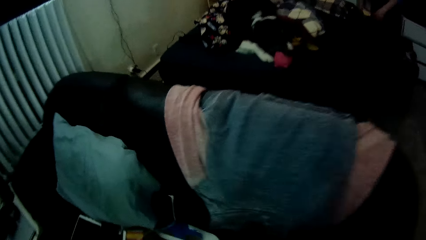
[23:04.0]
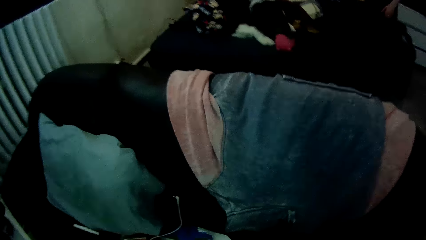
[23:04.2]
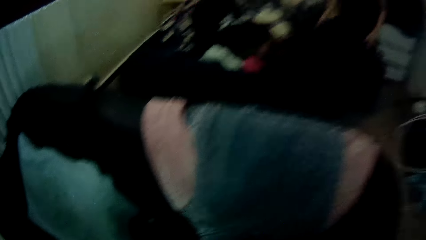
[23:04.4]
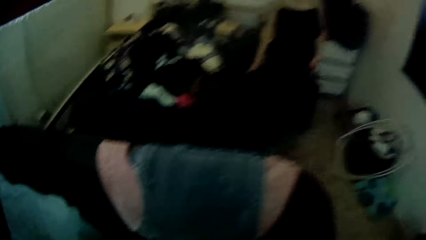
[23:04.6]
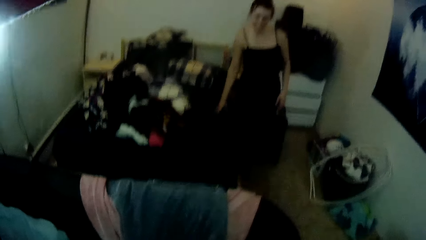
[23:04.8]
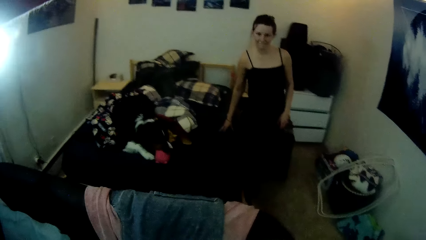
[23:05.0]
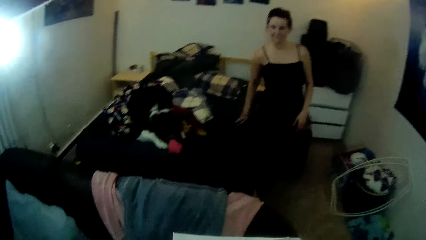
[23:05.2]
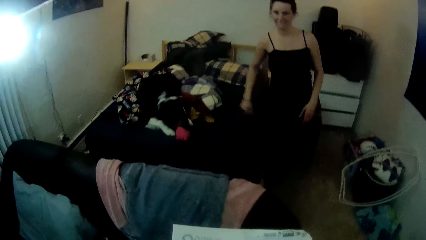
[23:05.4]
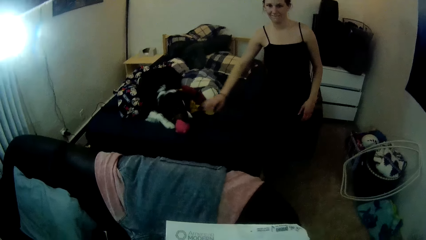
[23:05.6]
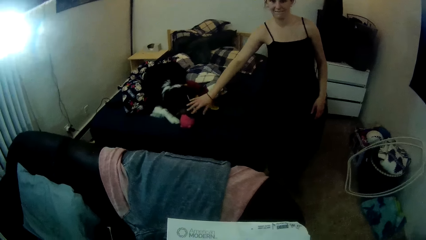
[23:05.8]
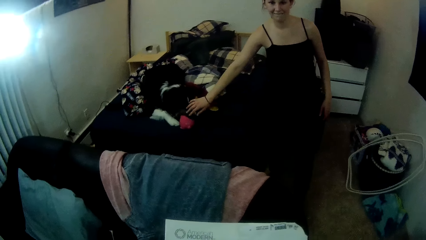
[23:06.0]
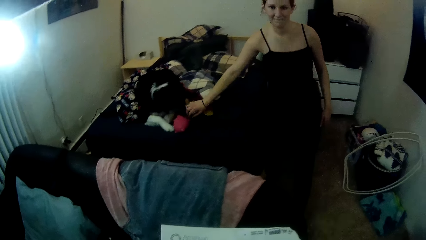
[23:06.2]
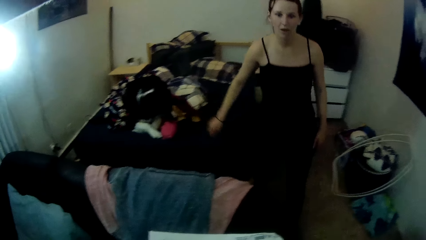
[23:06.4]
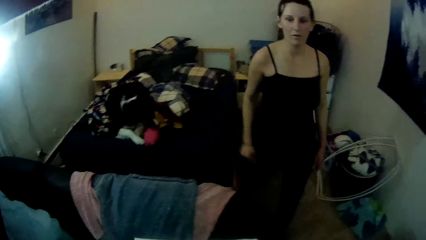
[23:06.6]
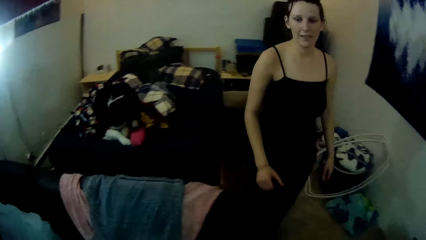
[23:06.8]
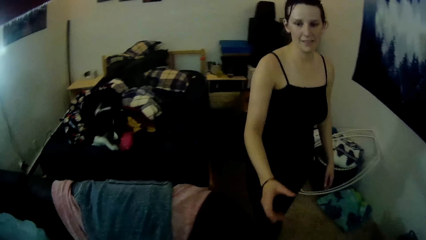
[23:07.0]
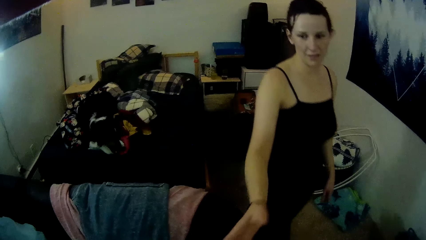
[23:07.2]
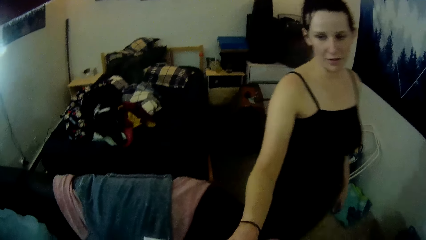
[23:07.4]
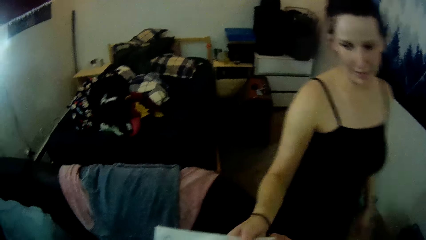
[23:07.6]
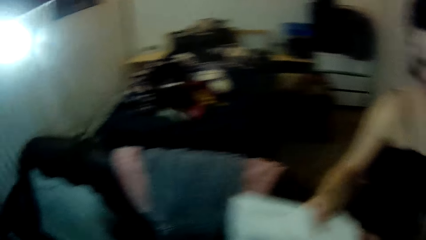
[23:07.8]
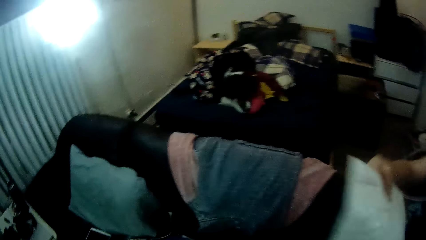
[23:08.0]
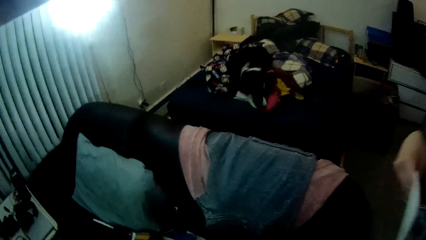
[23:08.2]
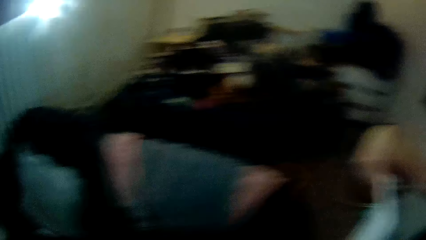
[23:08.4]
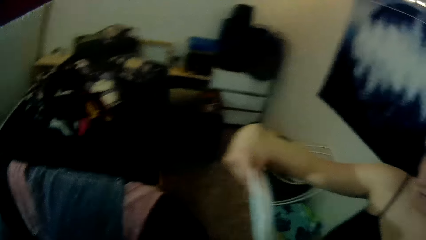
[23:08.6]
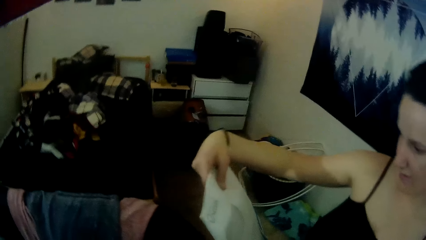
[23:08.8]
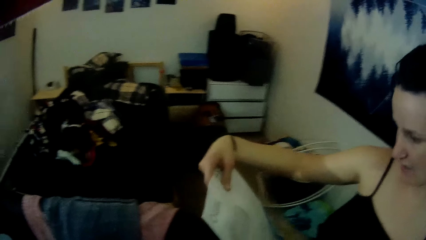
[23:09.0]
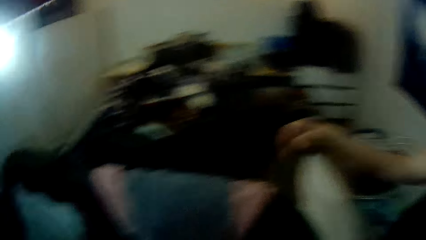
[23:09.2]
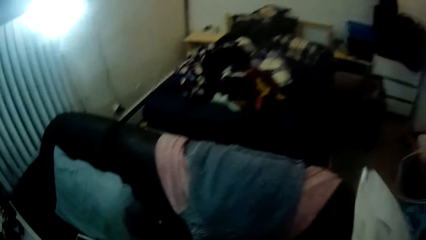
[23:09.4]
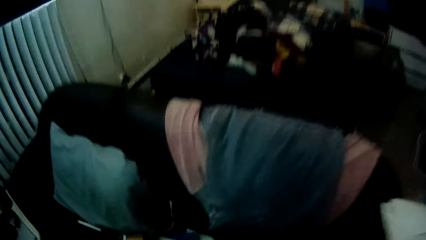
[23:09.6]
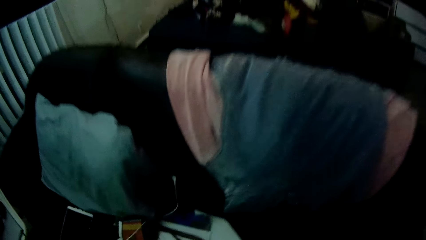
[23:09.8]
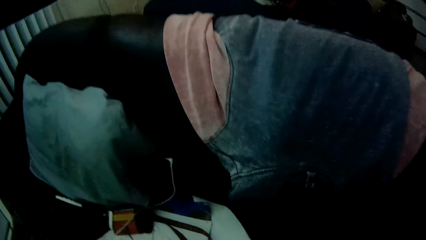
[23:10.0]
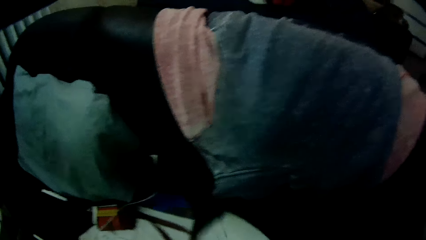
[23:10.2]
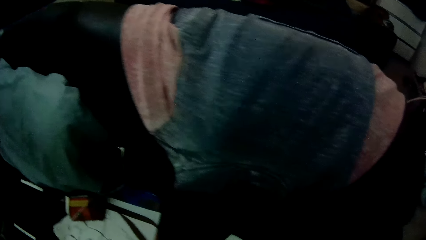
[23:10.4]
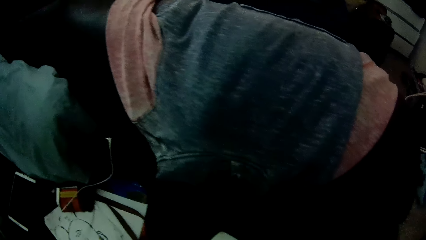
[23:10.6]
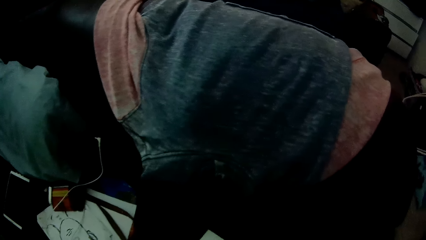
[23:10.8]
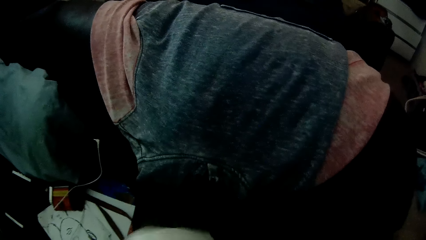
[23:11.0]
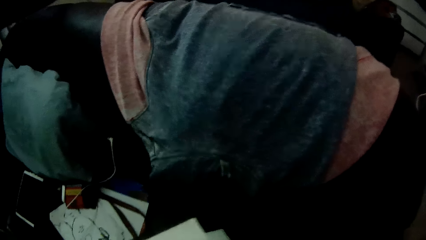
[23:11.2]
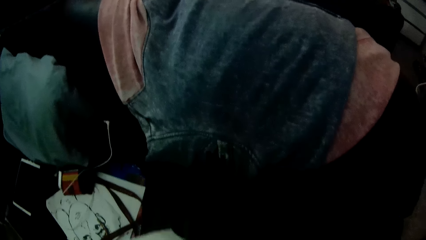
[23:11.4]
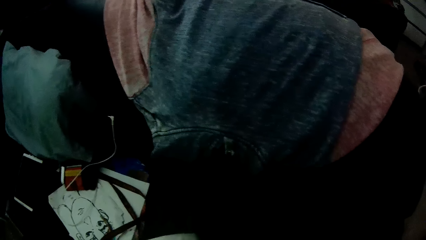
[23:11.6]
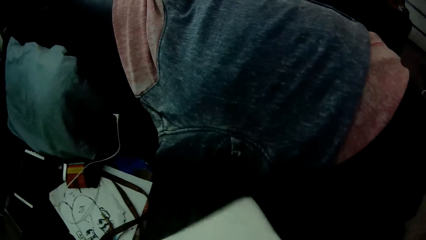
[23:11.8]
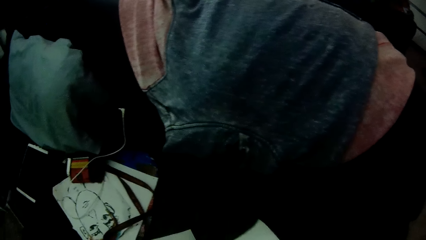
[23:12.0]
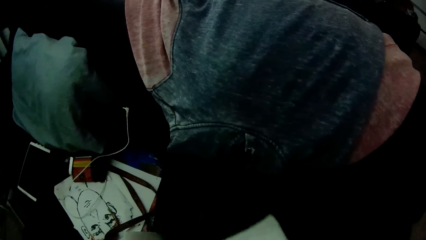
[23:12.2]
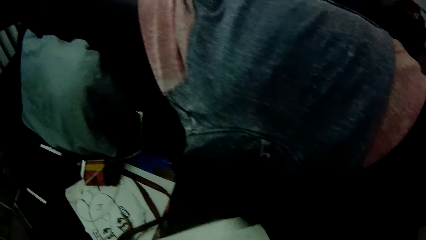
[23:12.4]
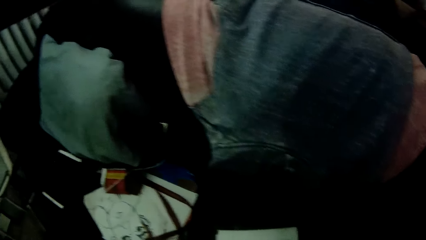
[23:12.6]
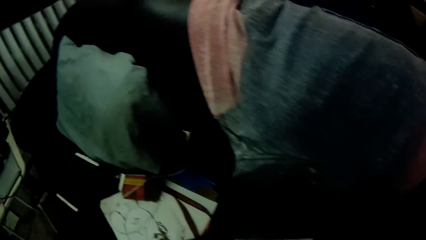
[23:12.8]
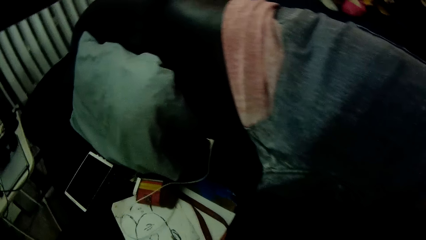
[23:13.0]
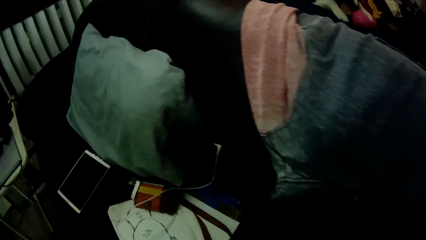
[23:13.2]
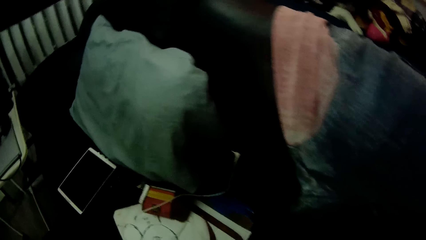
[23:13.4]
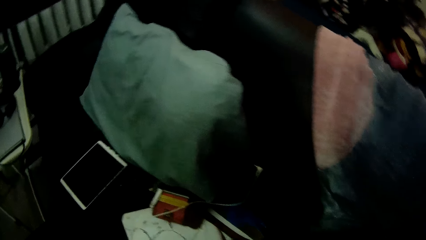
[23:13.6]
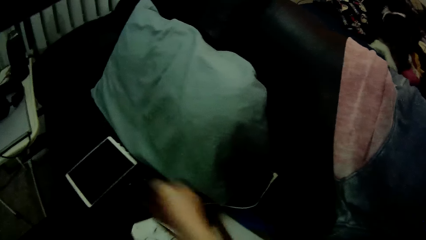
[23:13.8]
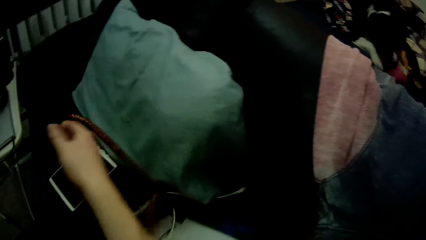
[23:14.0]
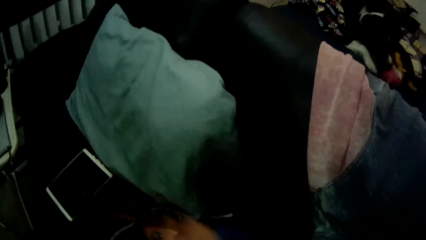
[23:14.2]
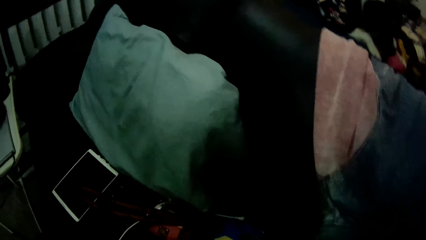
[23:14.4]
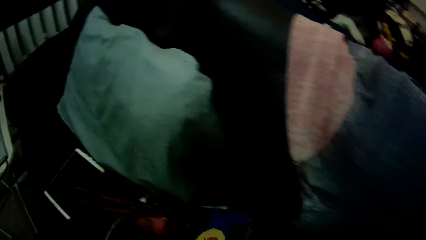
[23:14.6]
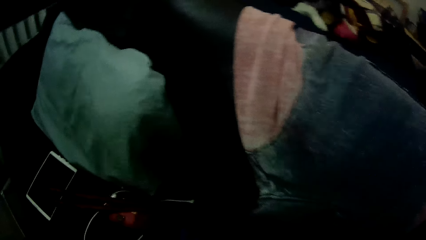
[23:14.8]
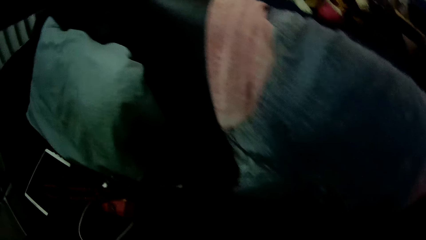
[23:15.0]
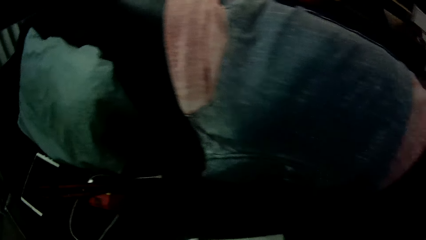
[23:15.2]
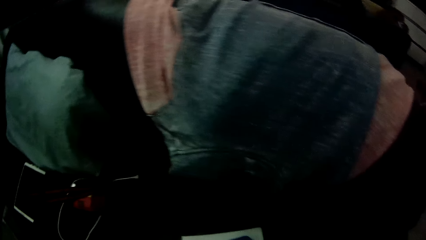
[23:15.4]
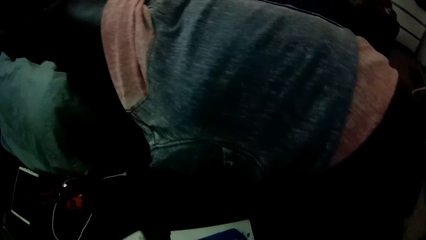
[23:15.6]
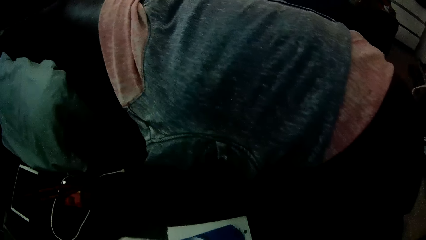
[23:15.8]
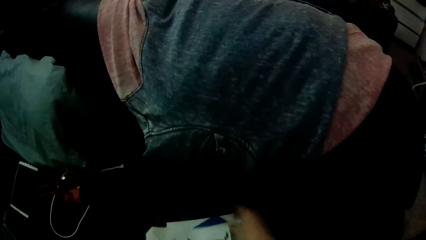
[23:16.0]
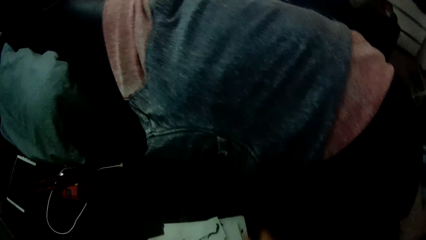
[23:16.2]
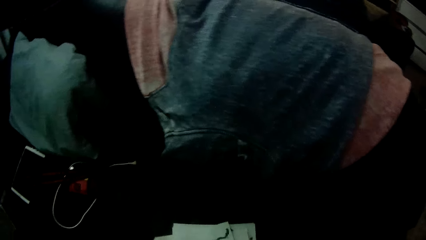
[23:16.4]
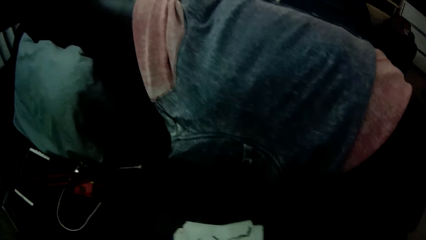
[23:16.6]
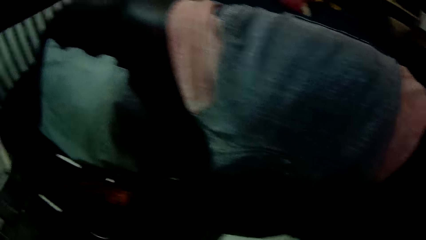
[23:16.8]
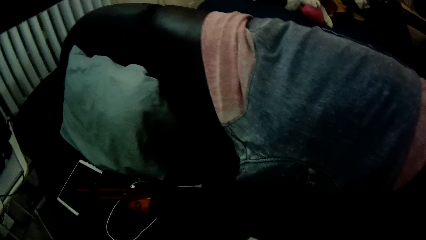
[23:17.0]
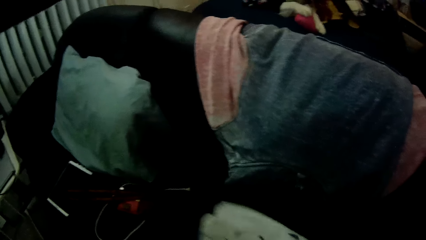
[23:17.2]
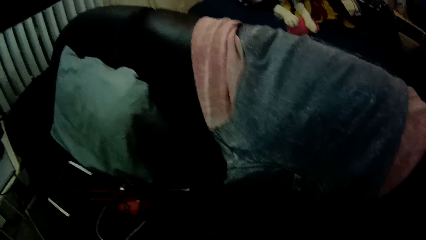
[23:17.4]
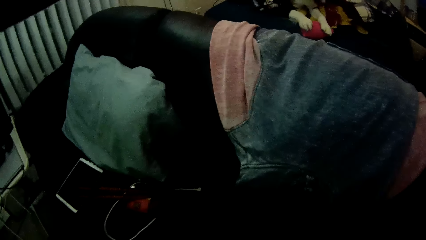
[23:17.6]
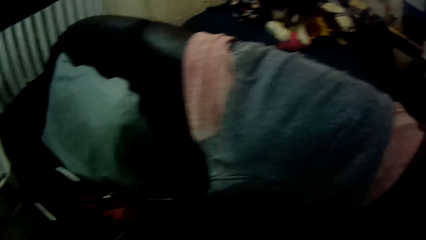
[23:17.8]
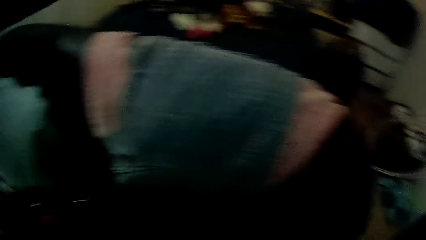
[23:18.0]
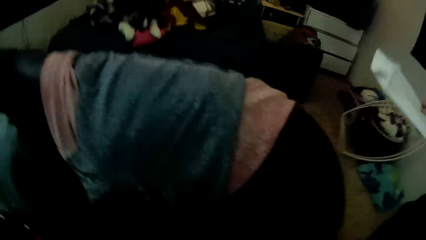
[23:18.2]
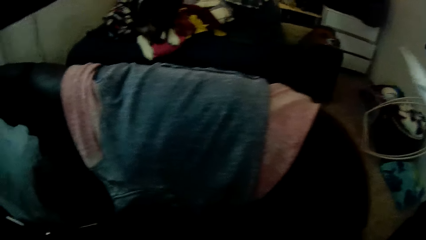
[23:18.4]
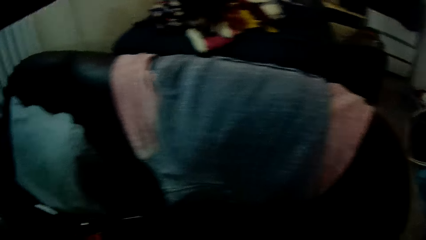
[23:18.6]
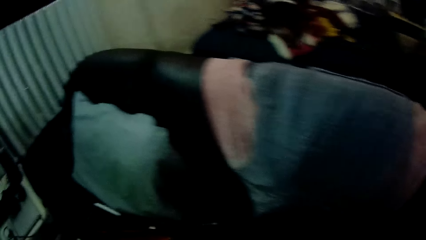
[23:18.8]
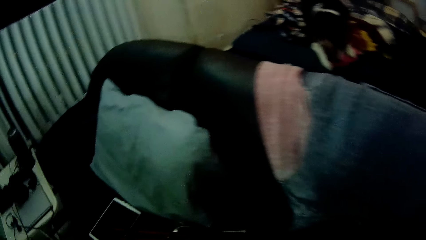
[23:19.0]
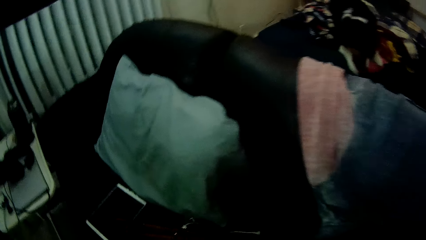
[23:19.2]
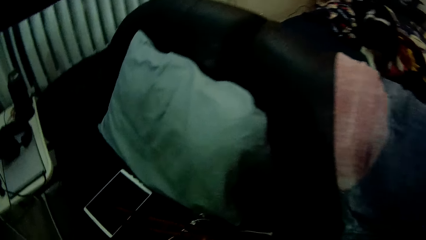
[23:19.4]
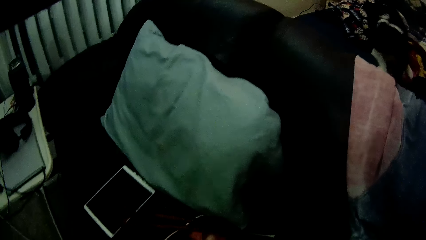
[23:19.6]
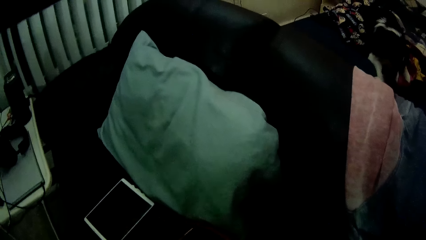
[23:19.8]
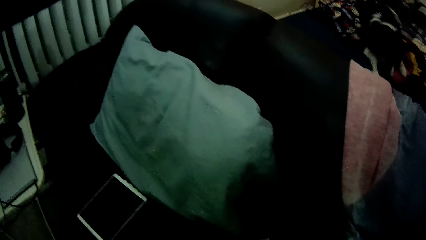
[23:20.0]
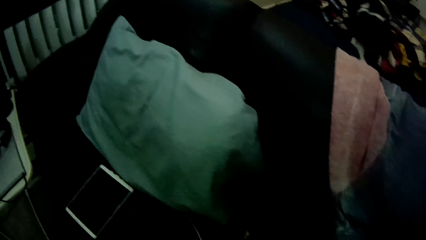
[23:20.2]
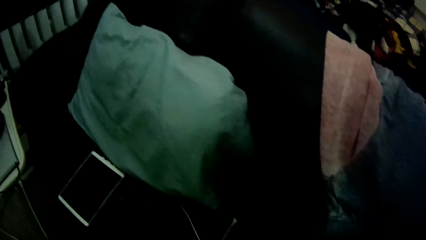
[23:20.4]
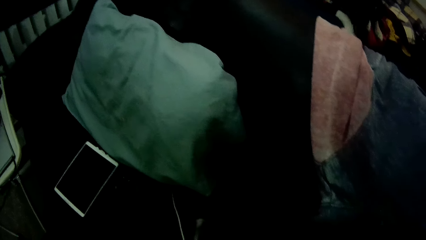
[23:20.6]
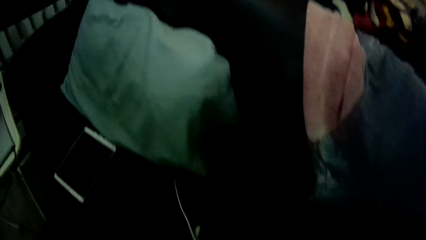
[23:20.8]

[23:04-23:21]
A dog lies down on a bed. The camera wearer bends forward. A woman walks towards the camera wearer. The woman touches the dog with her right hand. The woman collects a paper from the camera wearer with her right hand. The camera wearer moves papers on a couch with both hands. They pick up a paper from the sofa. They pick up a paper from the sofa again. They put the paper on the sofa.
